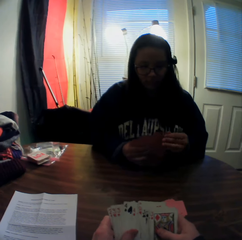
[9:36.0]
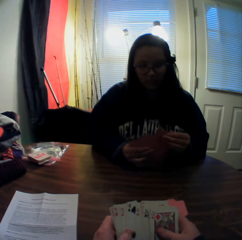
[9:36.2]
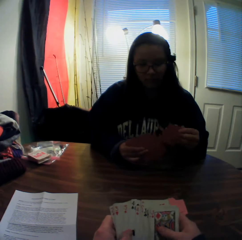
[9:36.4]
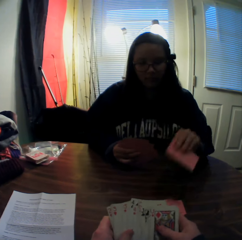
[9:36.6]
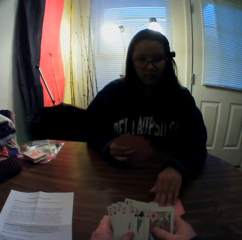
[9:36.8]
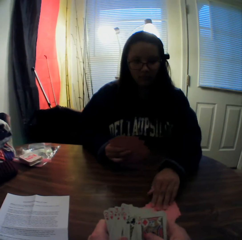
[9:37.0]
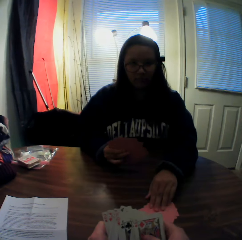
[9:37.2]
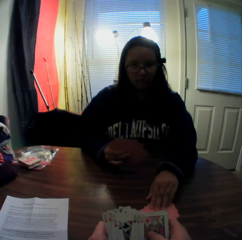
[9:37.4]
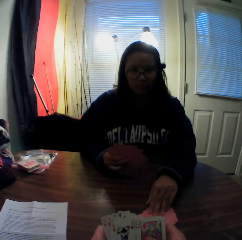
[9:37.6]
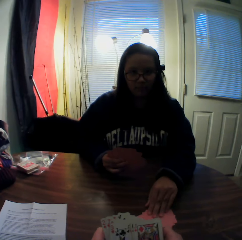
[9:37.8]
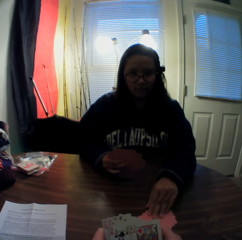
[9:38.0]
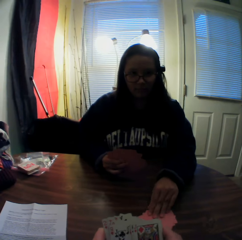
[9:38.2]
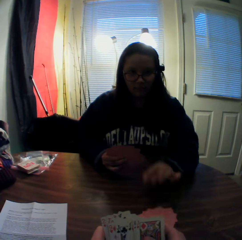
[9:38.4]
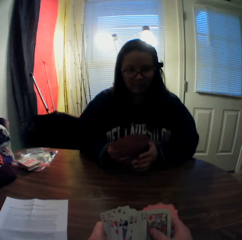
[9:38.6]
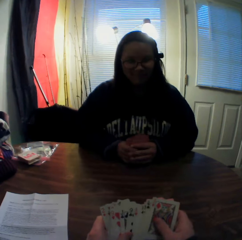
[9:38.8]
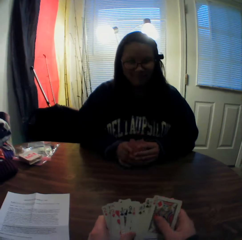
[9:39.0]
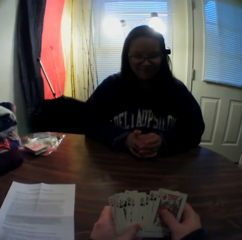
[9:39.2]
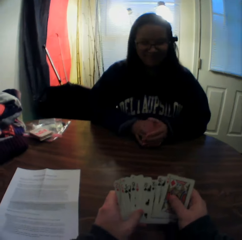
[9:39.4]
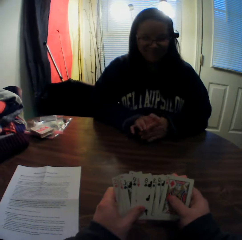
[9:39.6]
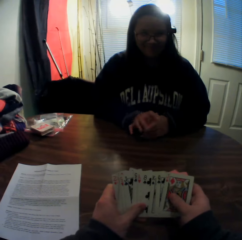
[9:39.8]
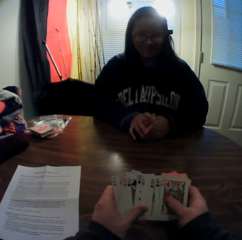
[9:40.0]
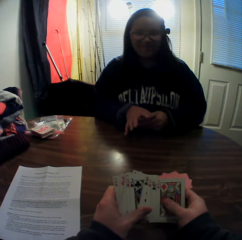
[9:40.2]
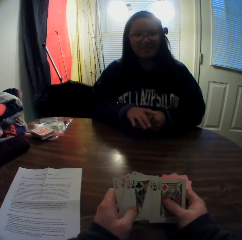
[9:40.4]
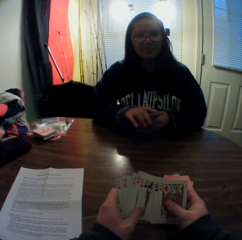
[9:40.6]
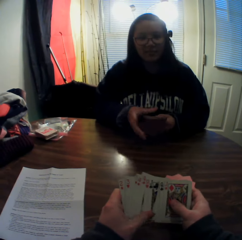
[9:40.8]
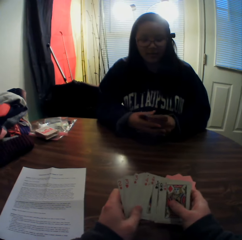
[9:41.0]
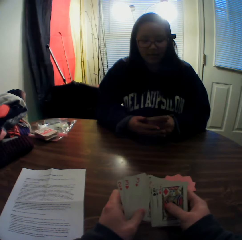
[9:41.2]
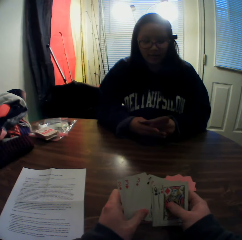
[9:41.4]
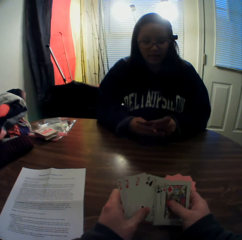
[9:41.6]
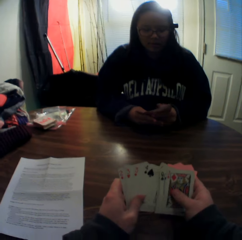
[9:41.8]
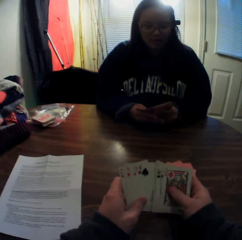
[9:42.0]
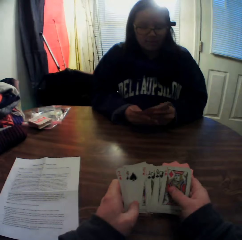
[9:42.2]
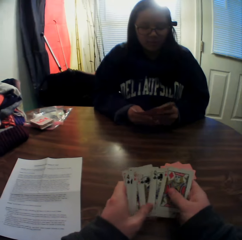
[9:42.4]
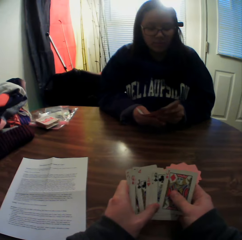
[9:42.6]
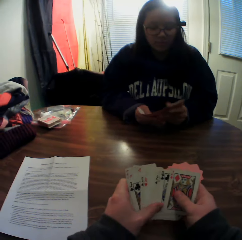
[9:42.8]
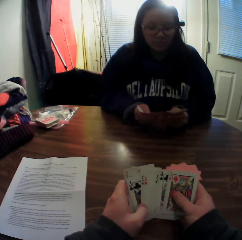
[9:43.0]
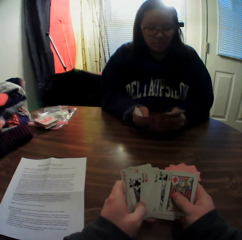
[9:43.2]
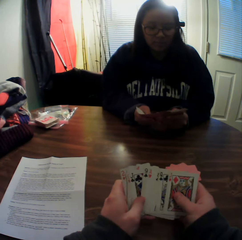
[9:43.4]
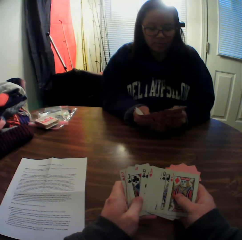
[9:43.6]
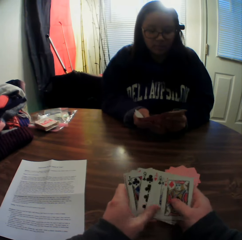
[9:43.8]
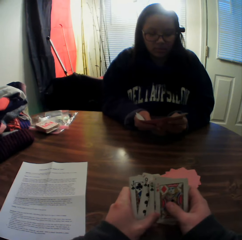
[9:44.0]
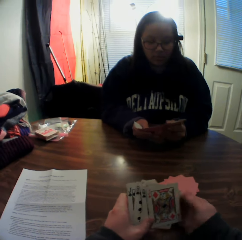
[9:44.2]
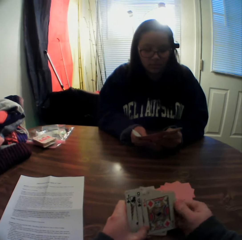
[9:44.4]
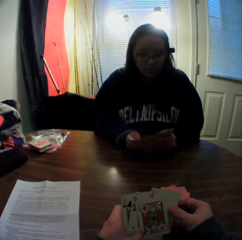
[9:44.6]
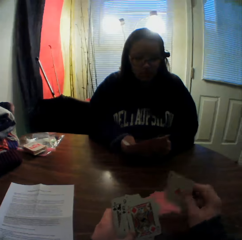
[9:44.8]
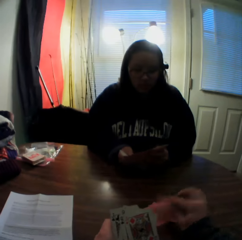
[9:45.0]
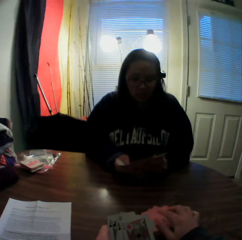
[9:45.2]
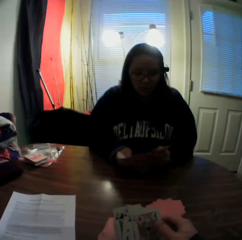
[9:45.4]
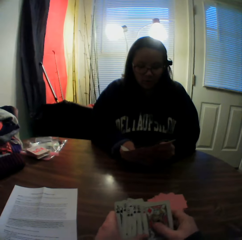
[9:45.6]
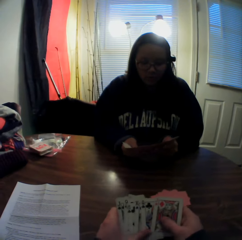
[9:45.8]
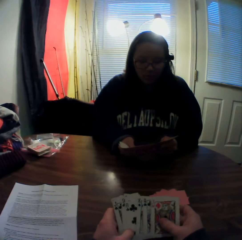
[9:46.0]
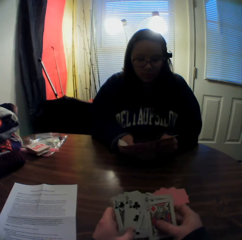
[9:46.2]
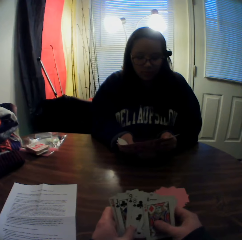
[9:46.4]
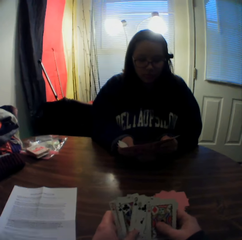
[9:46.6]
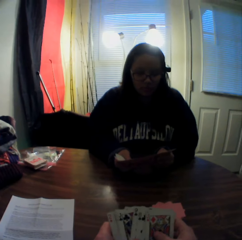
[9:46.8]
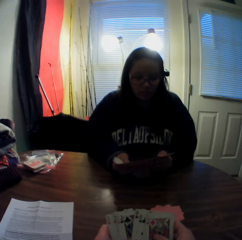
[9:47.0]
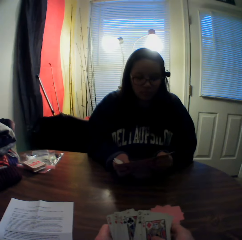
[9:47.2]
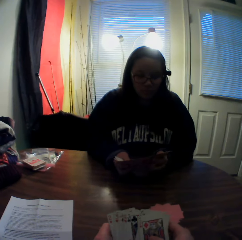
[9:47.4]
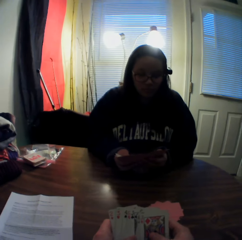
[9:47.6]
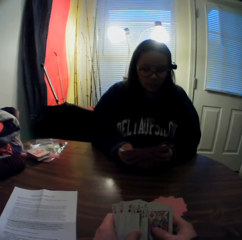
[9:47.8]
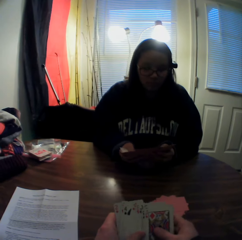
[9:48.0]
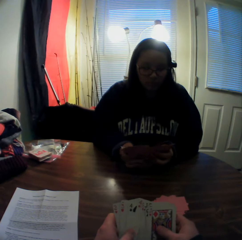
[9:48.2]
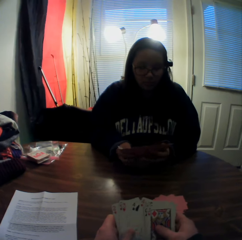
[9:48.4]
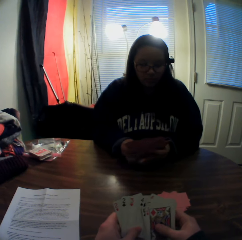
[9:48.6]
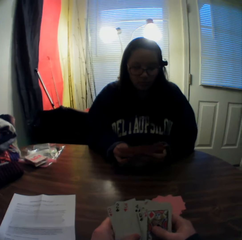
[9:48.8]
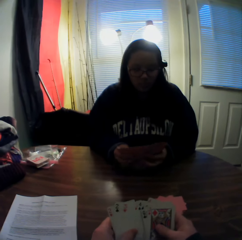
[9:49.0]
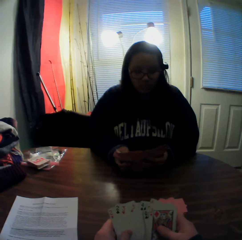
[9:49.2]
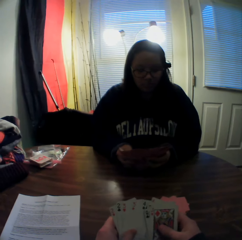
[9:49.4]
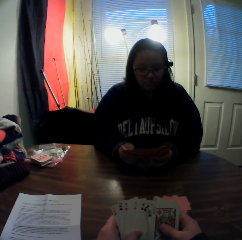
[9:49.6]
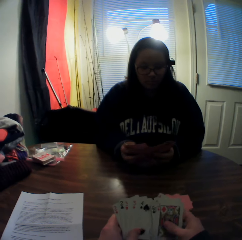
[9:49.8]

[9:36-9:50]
The woman picks a card from the stack of cards in her hands with her left hand and places the card onto the stack of cards on the table. The camera wearer stares at the woman. He inspects the cards in his hands. The woman gathers the stack of cards in her hands. The woman spreads the cards in her hands. The woman flips through the stack of cards in her hands. The camera wearer picks a card from the stack of cards in his hands with his right hand. He places the card onto the stack of cards on the table. He inspects the cards in his hands. He flips through the stack of cards in his hands.

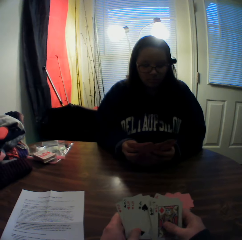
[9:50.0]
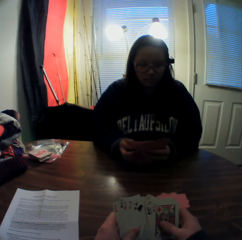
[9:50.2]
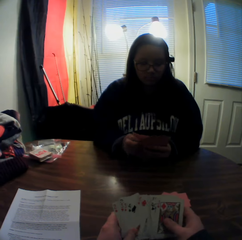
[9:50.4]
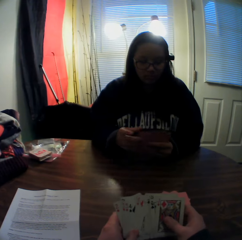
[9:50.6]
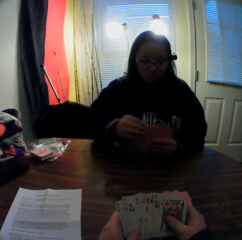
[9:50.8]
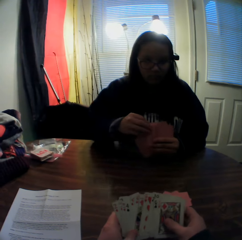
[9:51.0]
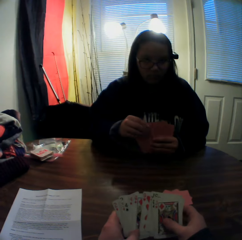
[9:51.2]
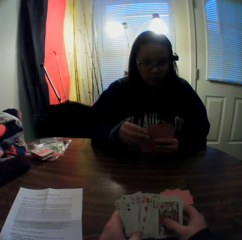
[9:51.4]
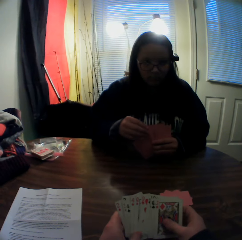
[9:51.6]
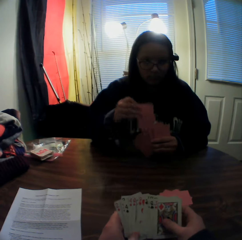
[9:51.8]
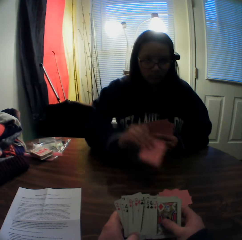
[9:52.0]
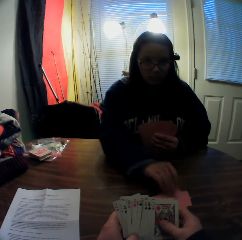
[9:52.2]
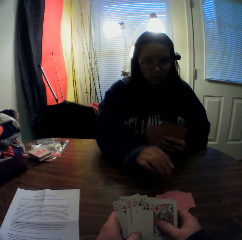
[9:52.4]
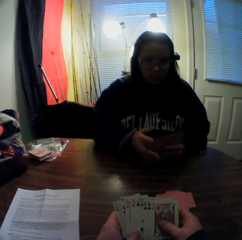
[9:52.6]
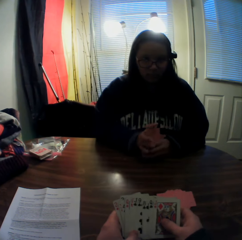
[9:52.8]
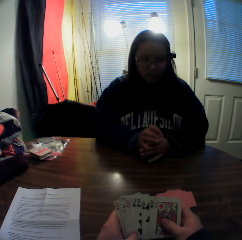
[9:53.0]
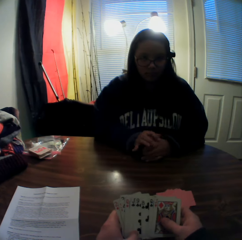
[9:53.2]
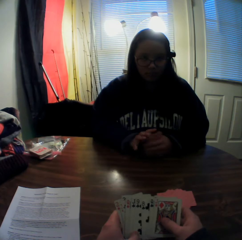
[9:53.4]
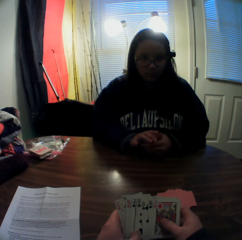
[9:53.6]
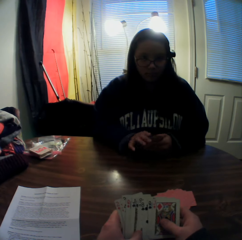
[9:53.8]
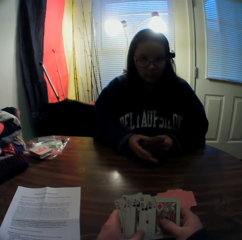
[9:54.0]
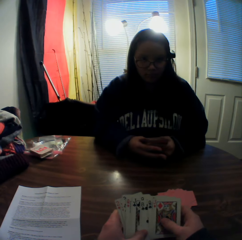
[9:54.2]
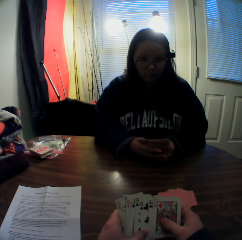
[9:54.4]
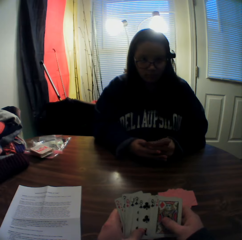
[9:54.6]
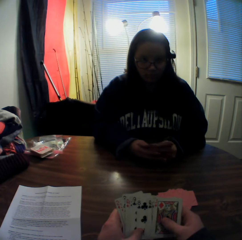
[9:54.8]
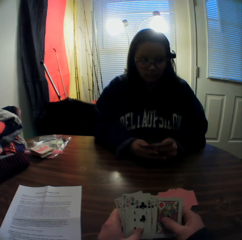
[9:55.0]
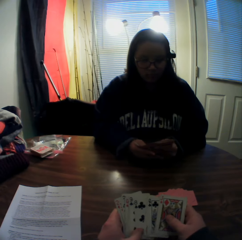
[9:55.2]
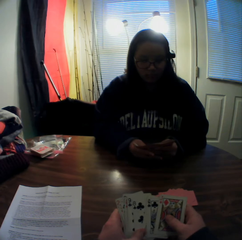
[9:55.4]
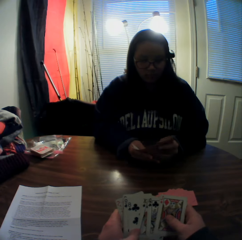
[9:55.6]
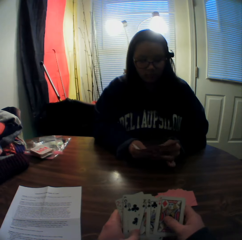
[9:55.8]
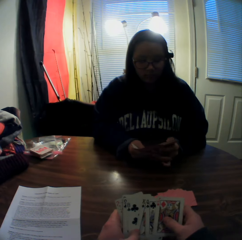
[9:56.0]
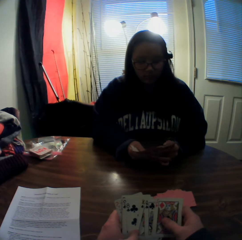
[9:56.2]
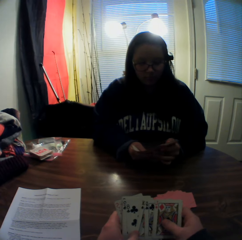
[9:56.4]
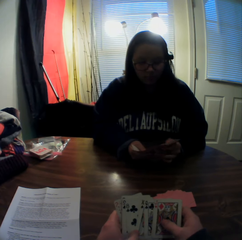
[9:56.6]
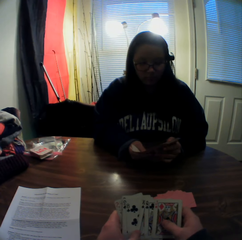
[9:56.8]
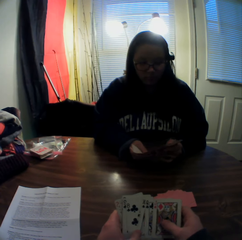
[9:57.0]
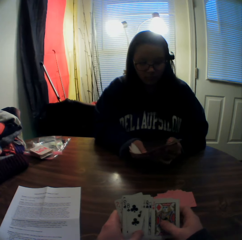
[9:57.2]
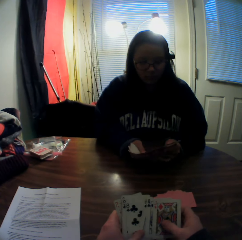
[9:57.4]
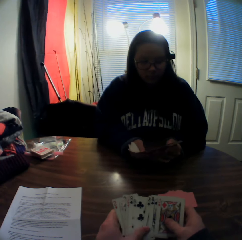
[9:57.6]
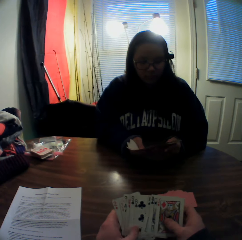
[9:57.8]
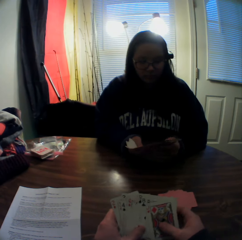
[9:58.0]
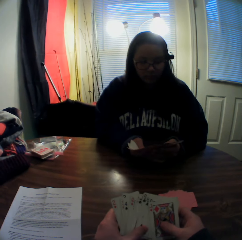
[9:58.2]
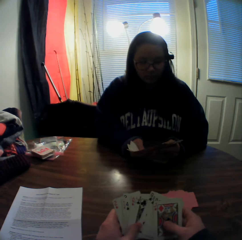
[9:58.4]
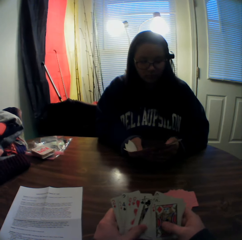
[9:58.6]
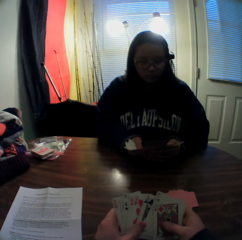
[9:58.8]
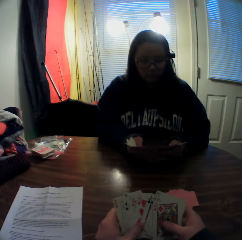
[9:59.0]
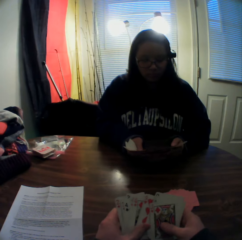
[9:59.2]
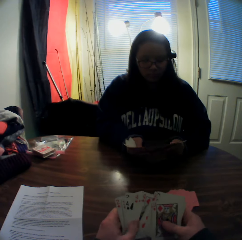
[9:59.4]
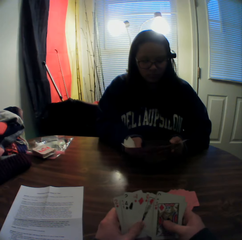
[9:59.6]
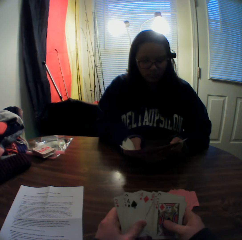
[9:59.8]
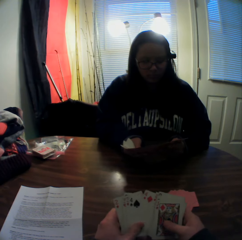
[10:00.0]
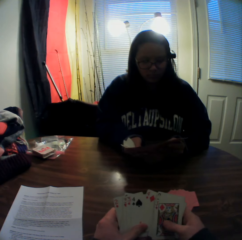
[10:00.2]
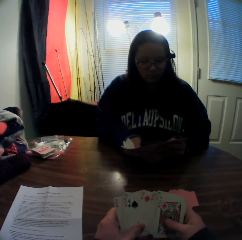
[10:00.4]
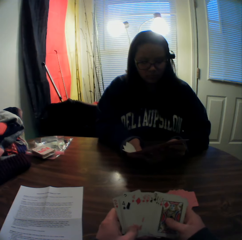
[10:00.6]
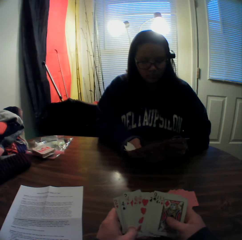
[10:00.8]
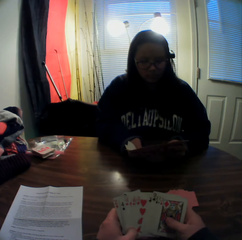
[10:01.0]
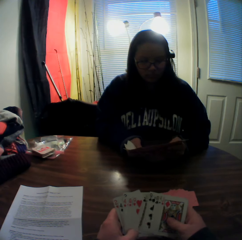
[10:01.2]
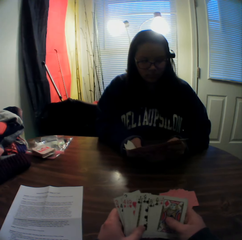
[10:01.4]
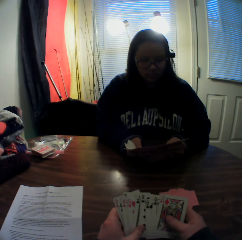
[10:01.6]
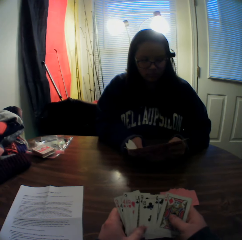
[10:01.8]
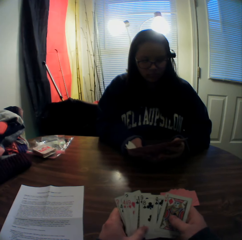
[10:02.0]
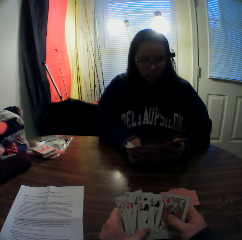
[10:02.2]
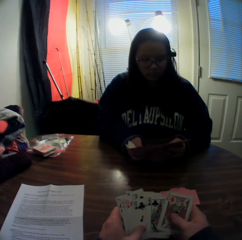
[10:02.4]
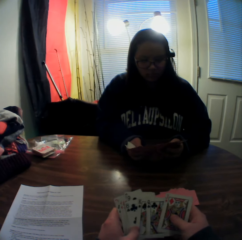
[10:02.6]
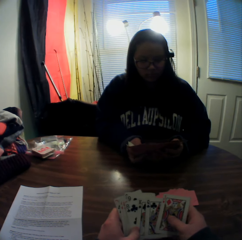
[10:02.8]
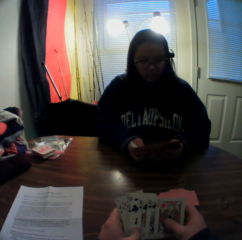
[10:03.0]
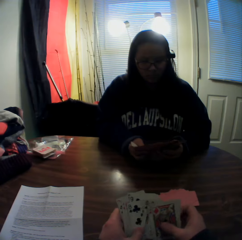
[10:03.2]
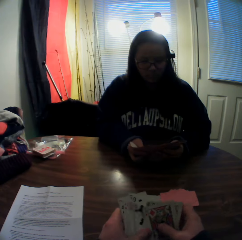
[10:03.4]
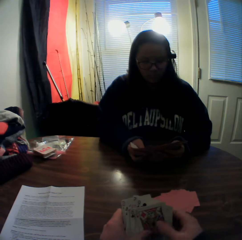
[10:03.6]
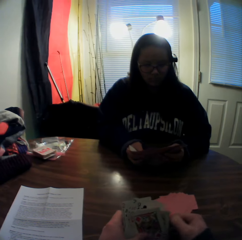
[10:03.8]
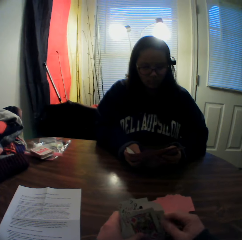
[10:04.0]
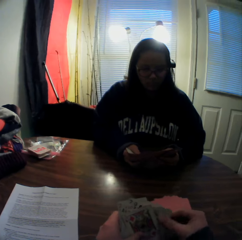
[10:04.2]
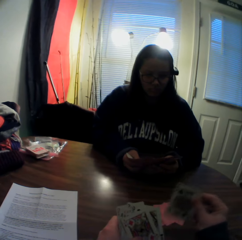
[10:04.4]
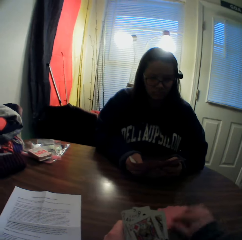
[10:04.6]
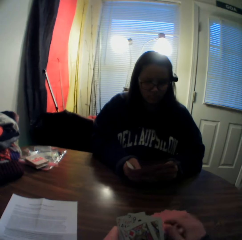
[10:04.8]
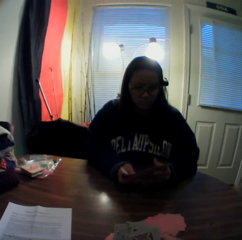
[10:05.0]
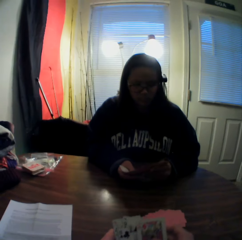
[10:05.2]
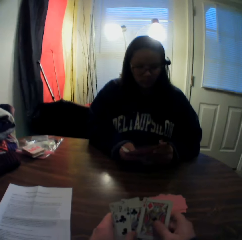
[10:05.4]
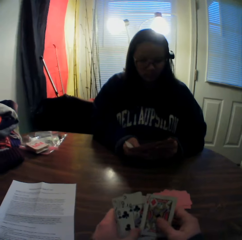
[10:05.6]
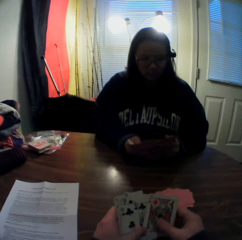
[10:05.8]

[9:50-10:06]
The woman picks a card from the stack of cards in her hands with her right hand. The woman places the card onto the stack of cards on the table. The woman gathers the stack of cards in her hands. The camera wearer stares at the woman. The woman spreads the cards in her hands. The camera wearer inspects the cards in his hands. The woman spreads the cards in her hands again. The camera wearer picks a card from the stack of cards in his hands with his right hand. He places the card onto the stack of cards on the table. He flips through the stack of cards in his hands.
